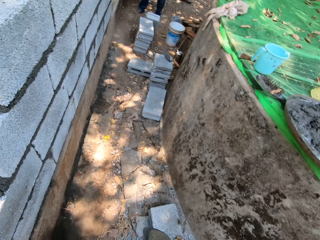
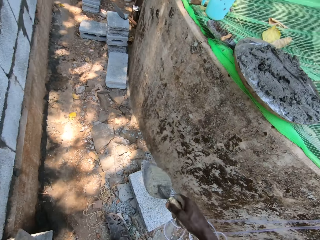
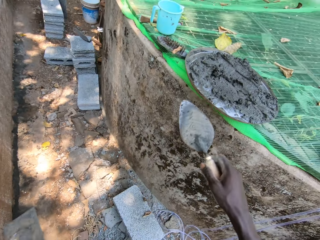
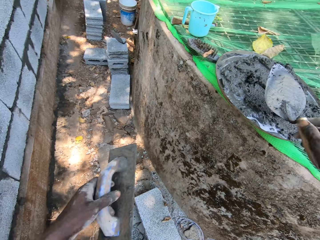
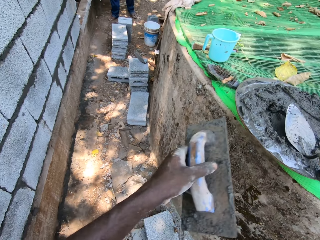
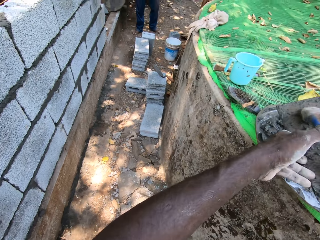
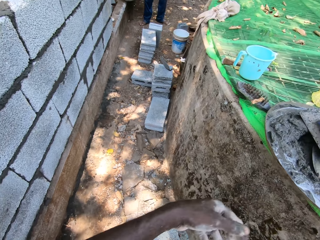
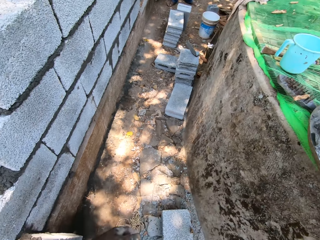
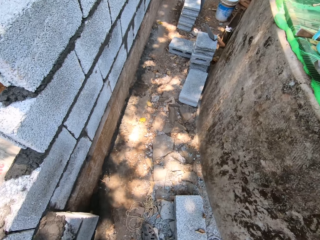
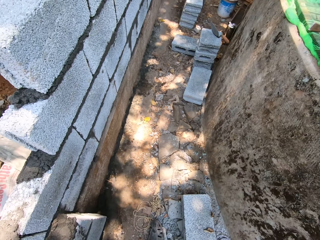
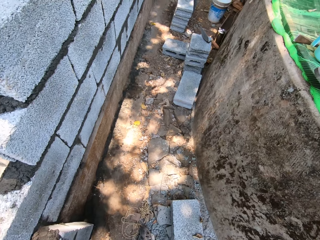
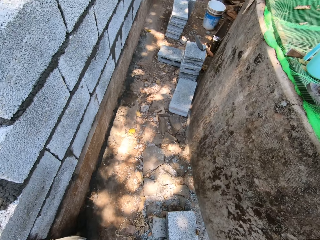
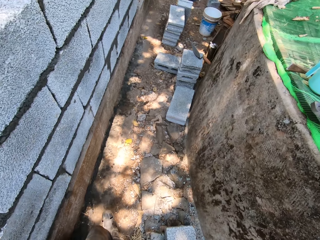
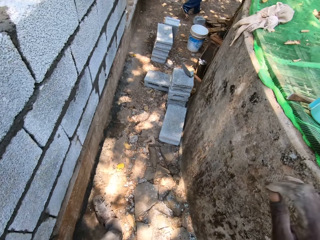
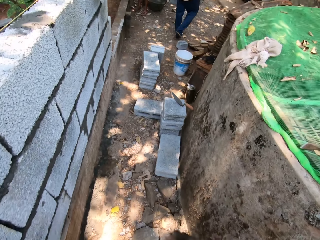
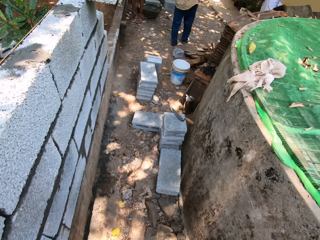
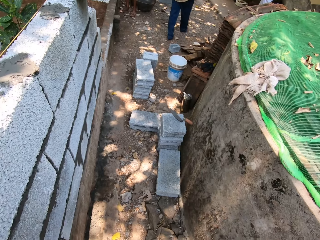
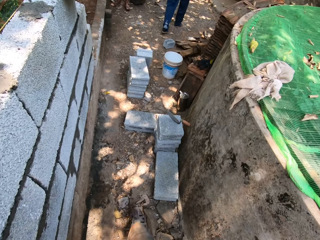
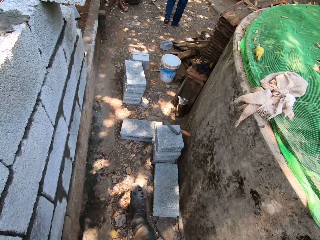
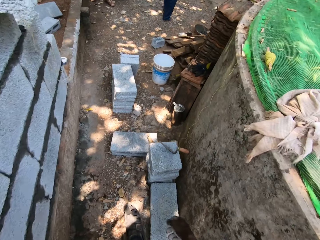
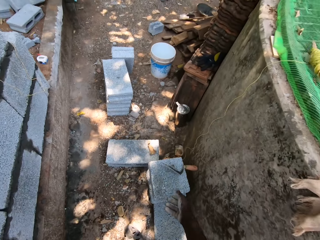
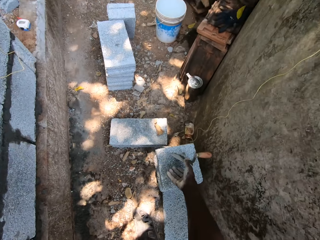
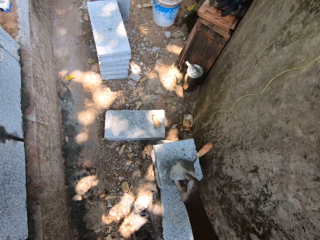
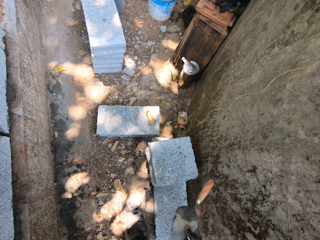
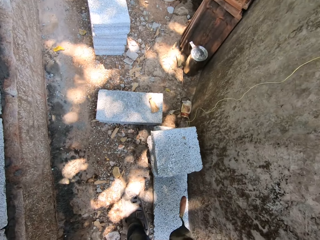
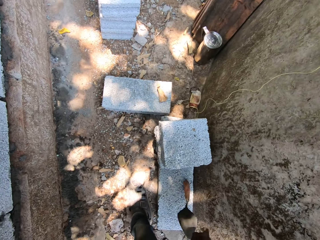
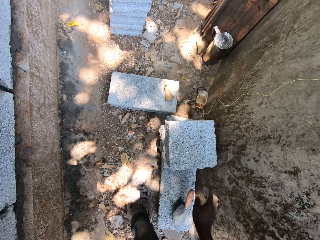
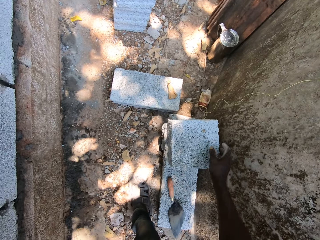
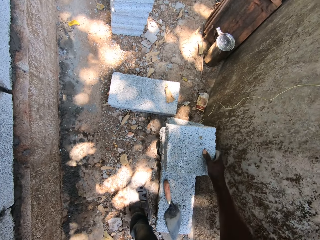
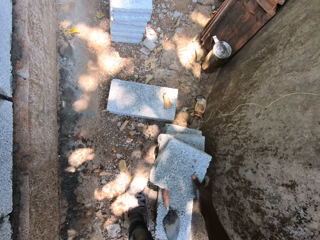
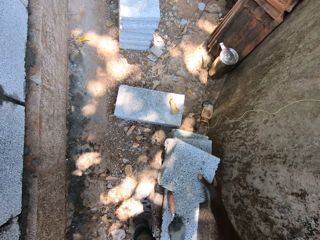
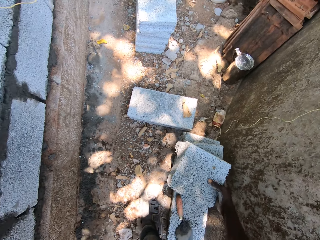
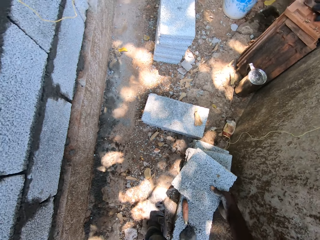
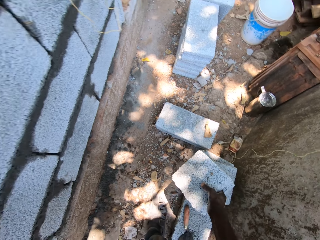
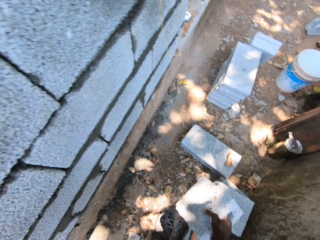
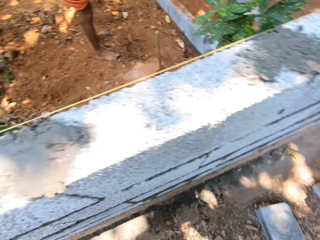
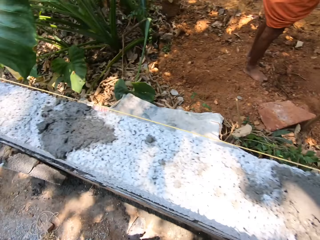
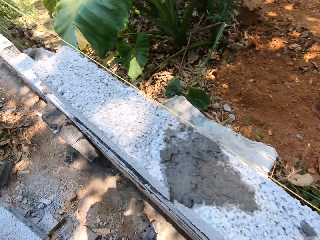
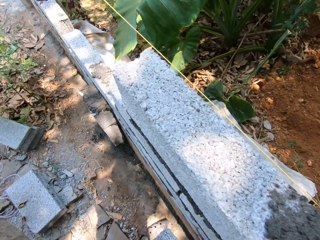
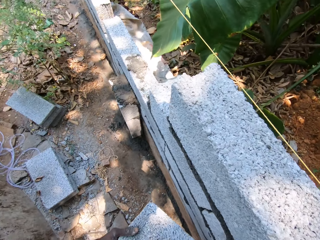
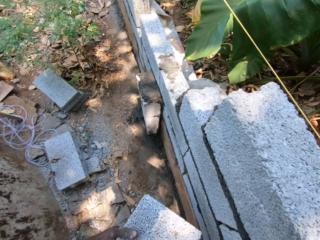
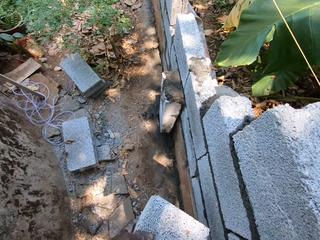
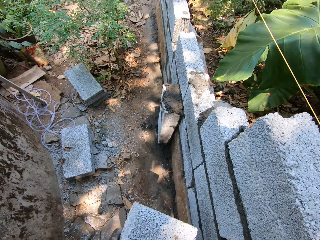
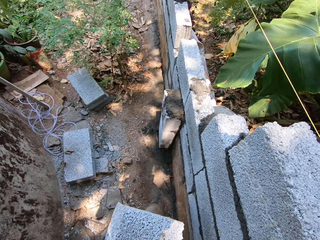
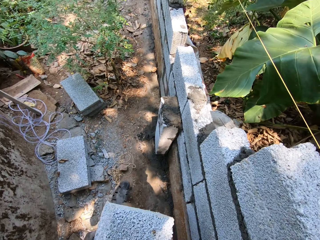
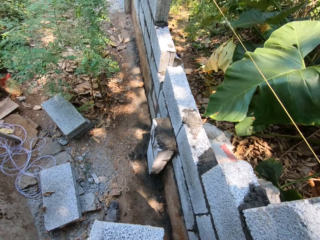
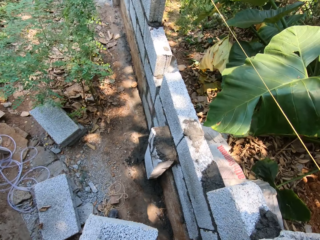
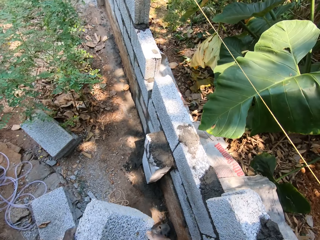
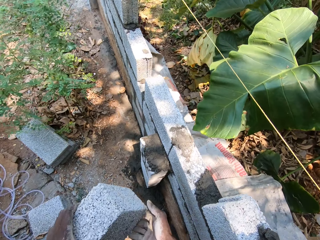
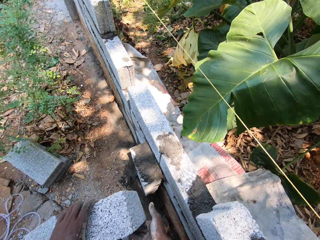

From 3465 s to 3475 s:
The camera wearer drops the trowel or brick trowel in the head pan with his right hand. He drops the metal float in the head pan with his left hand. He walks on the corridor. A person walks ahead of the camera wearer. The camera wearer walks on the corridor. He tosses aside the trowel from the top of a brick with his right hand. He picks up the brick trowel from the brick and puts the brick trowel on the brick. He picks up a brick with his right hand. He walks on the corridor.

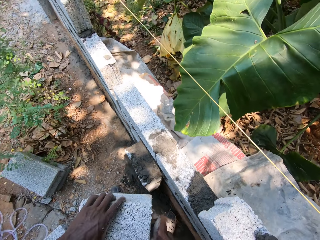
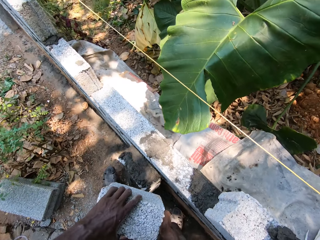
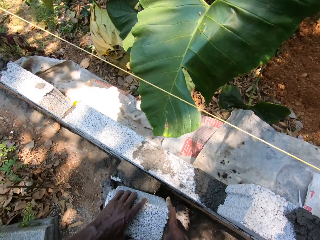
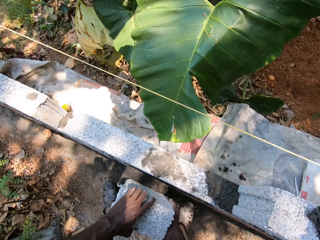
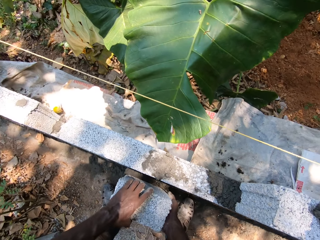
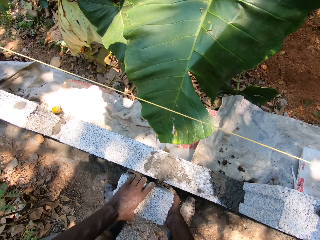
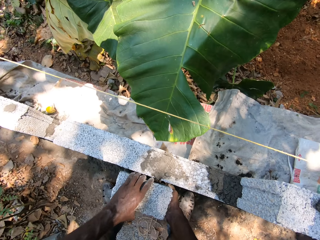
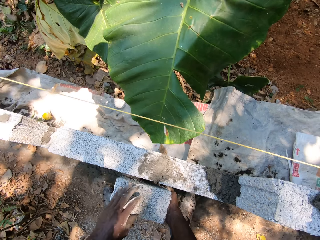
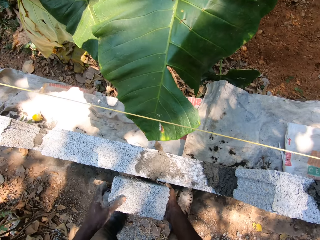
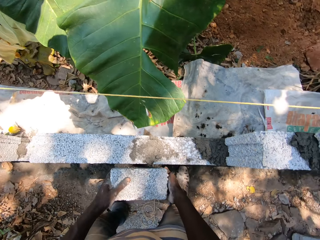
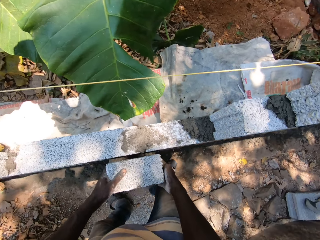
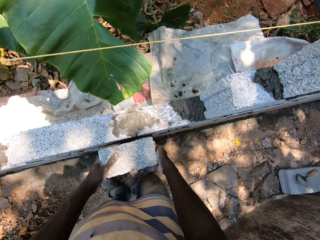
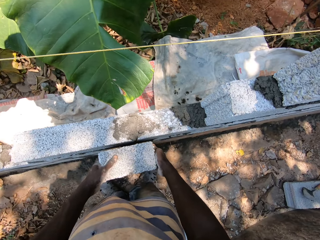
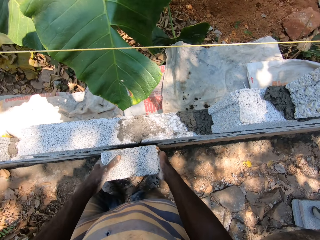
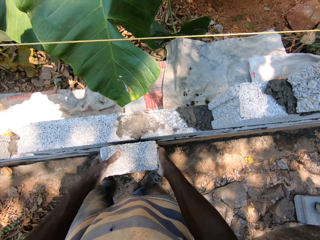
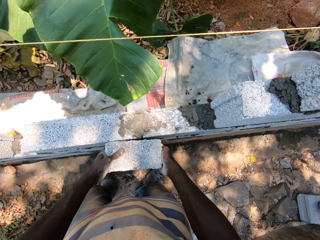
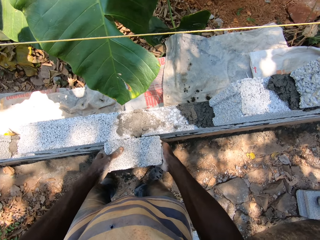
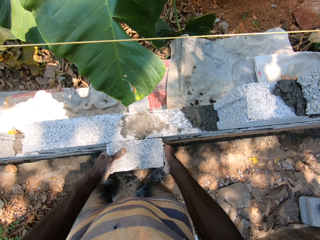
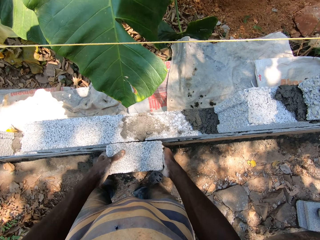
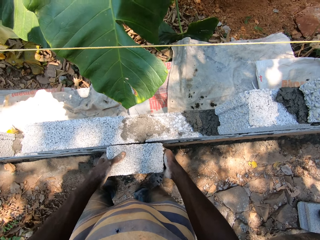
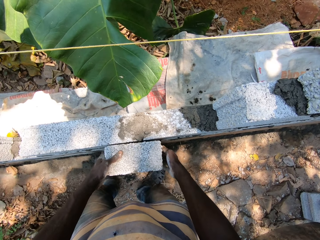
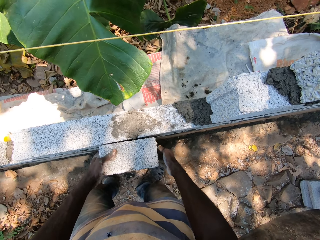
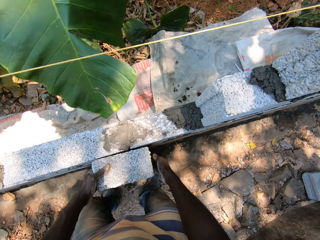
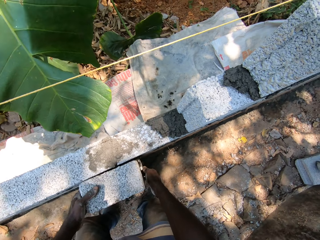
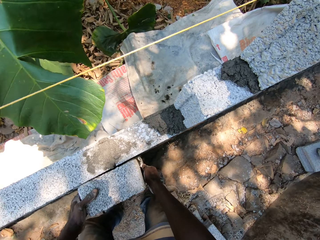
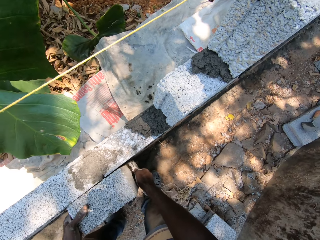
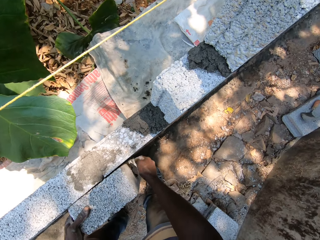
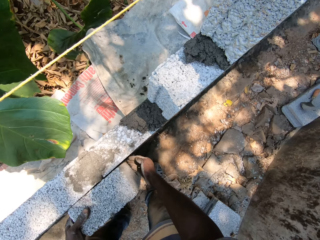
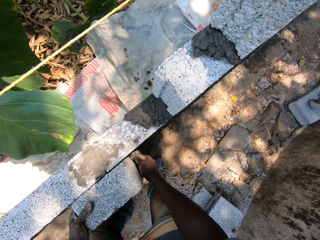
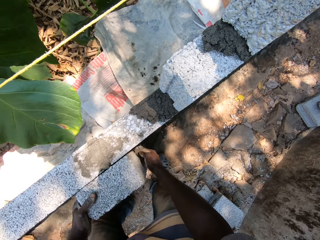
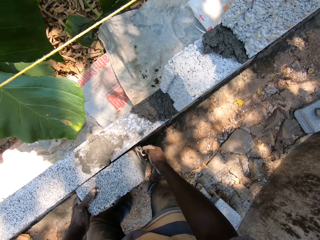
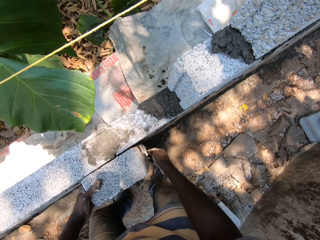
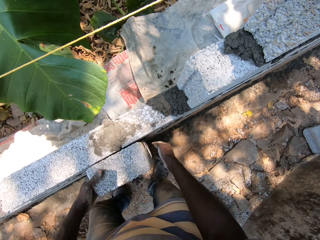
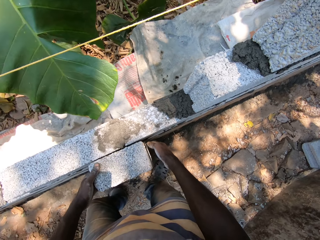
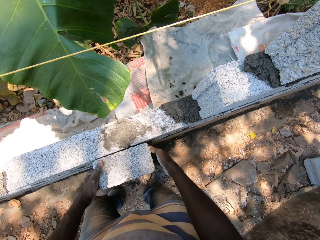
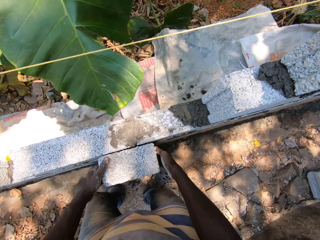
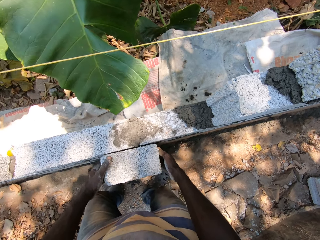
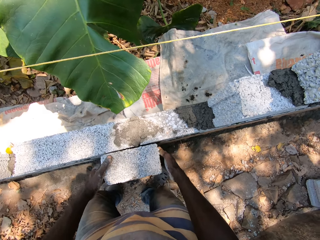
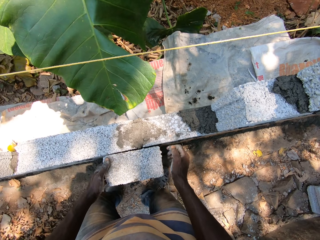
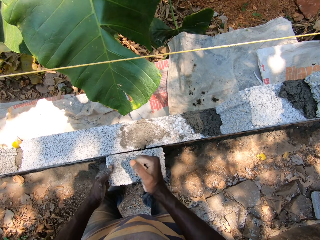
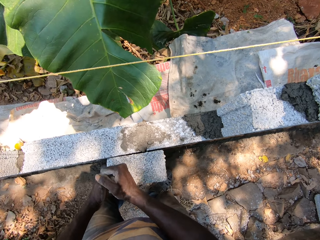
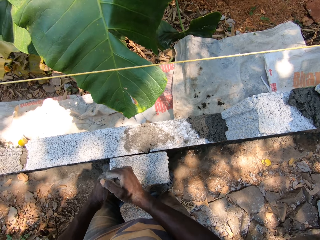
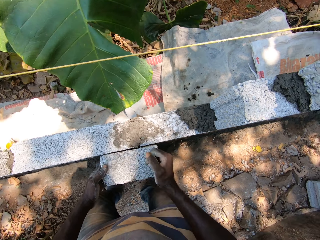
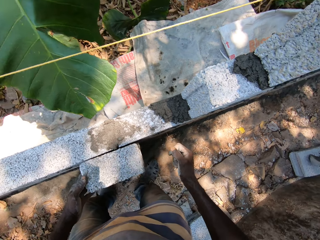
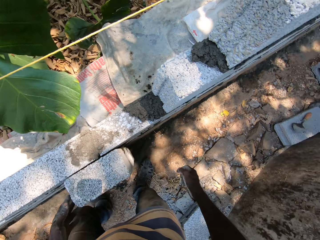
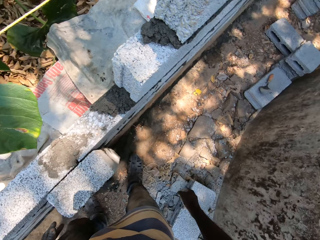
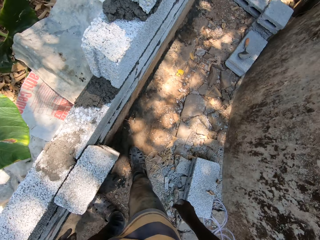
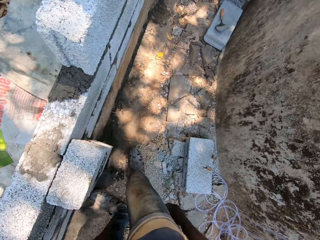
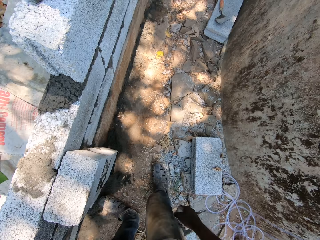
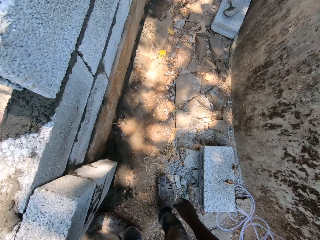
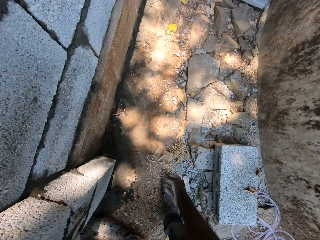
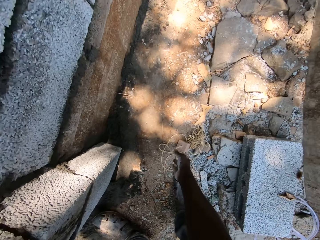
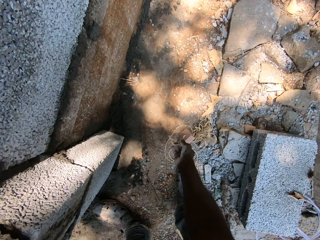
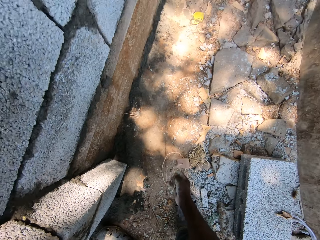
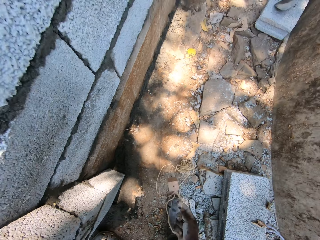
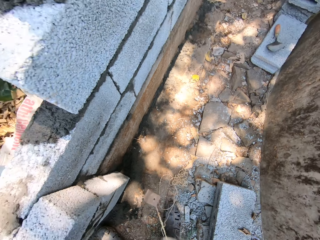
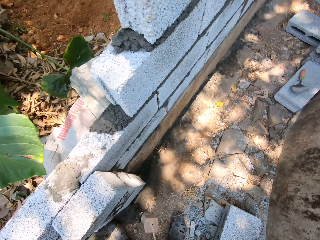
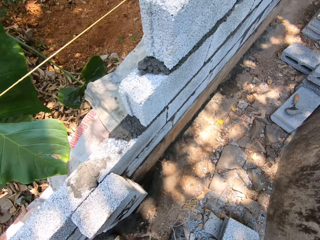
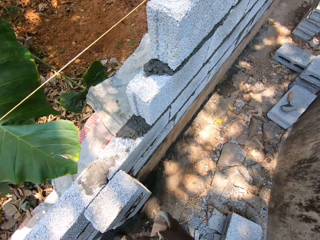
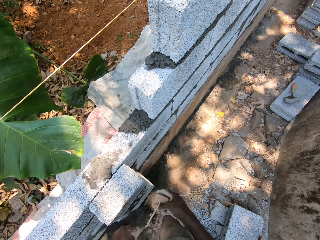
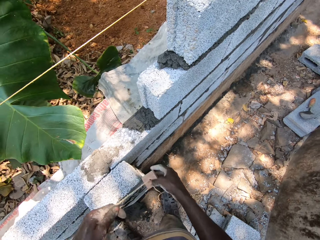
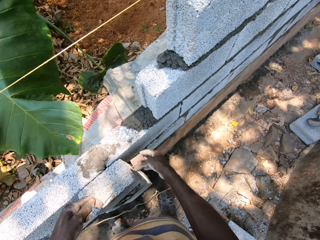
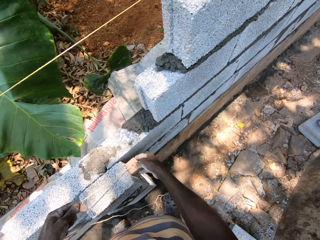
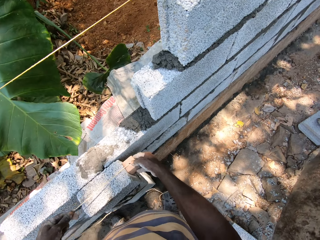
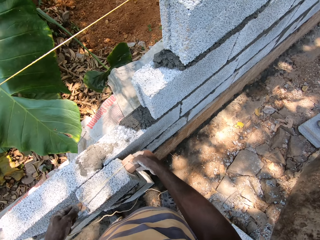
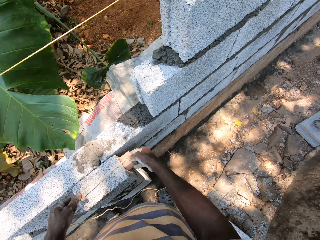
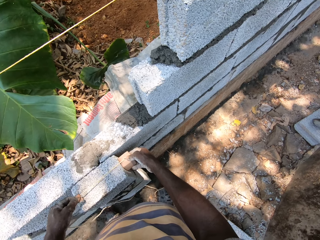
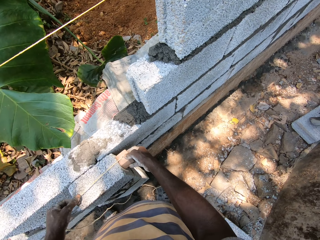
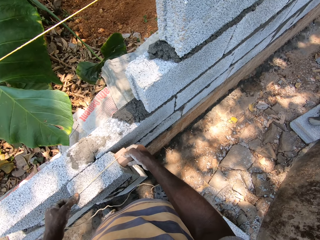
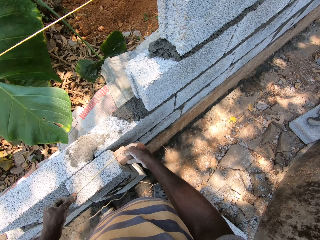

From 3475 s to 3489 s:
The camera wearer sets the brick on the fence with both hands. He straightens the brick. He bends towards the floor. He picks up a line or thread from the ground with his right hand. He puts the thread on the brick. He plumbs the brick with the line in both hands.
